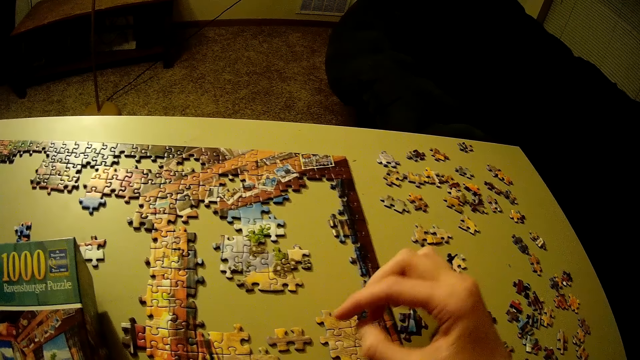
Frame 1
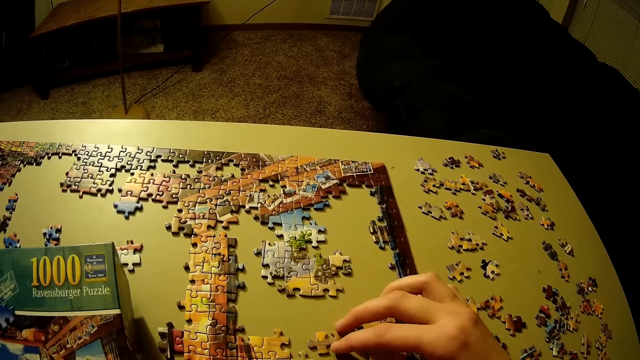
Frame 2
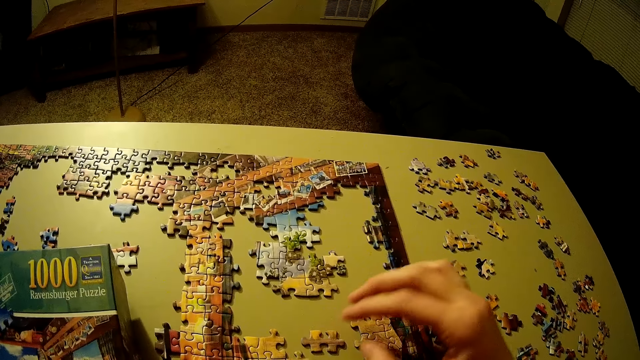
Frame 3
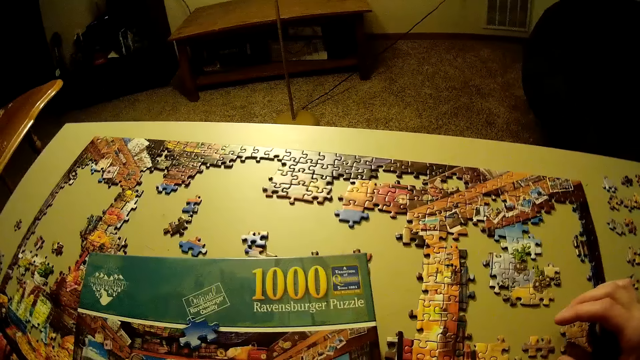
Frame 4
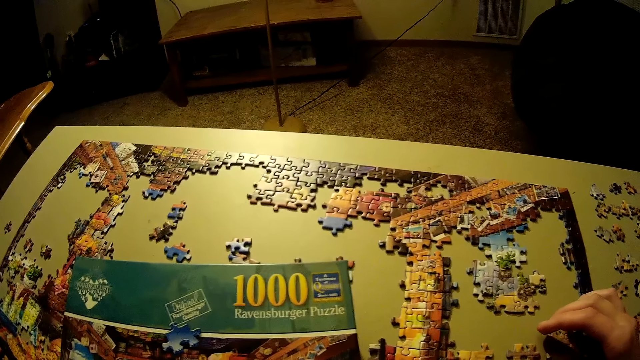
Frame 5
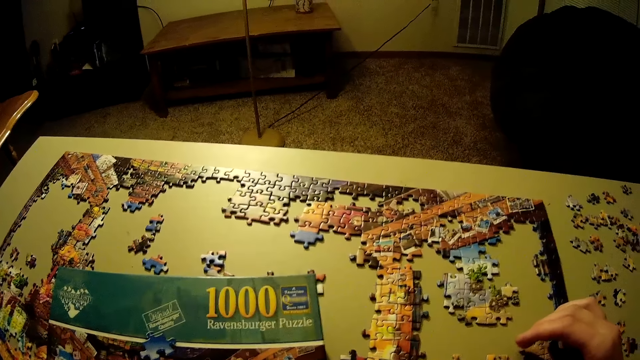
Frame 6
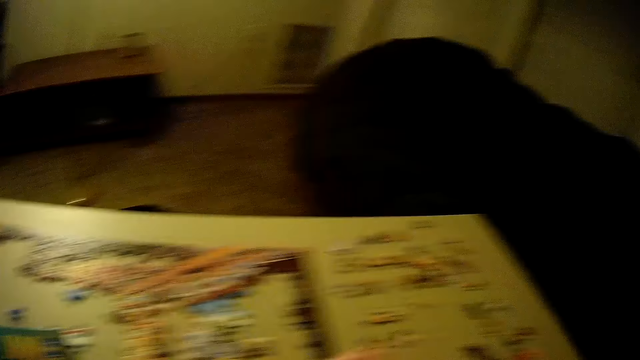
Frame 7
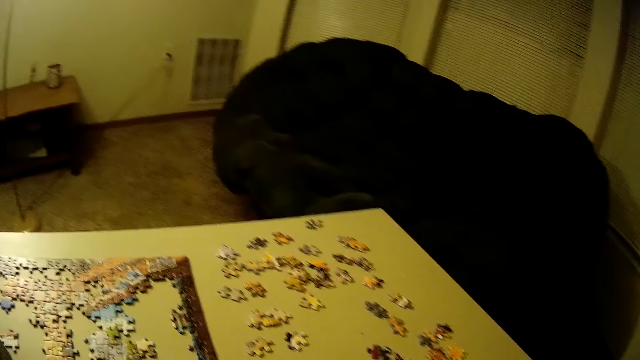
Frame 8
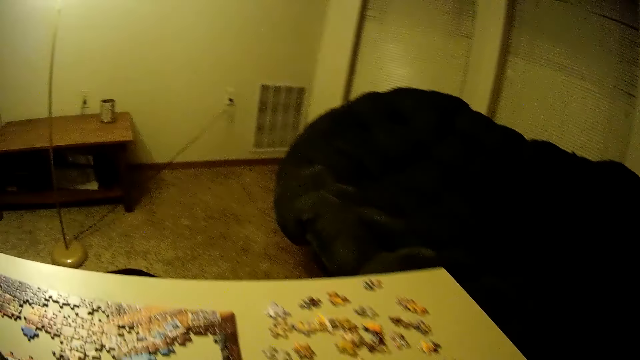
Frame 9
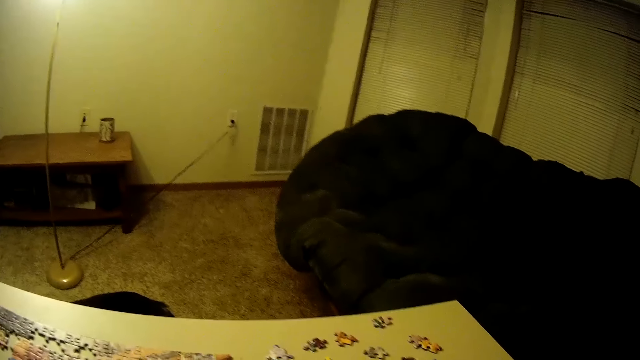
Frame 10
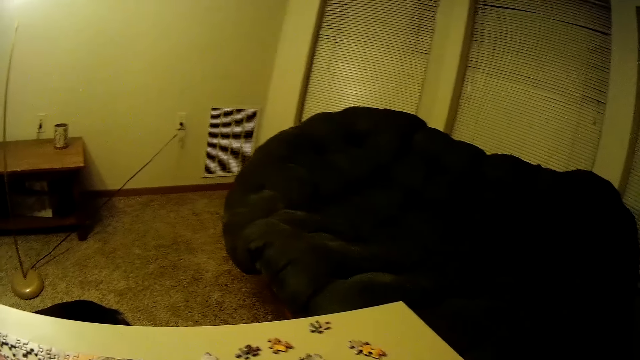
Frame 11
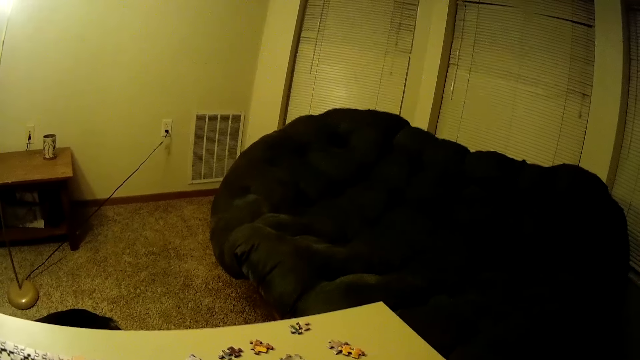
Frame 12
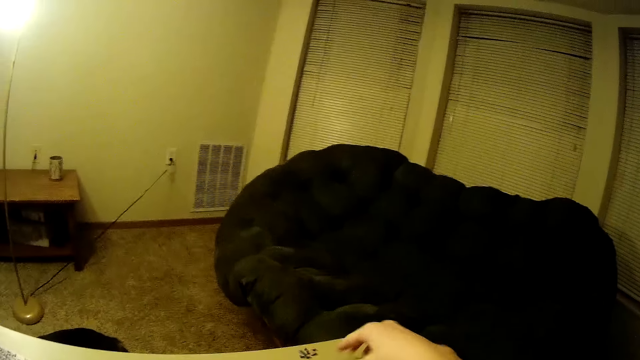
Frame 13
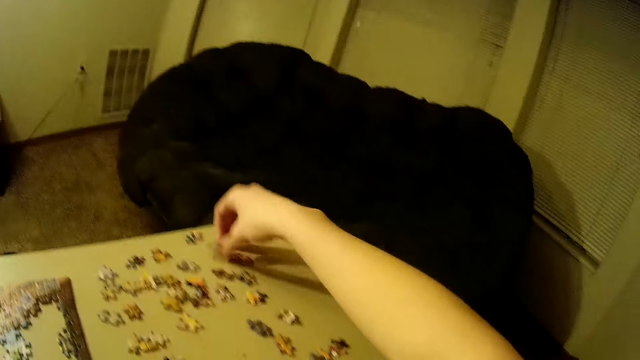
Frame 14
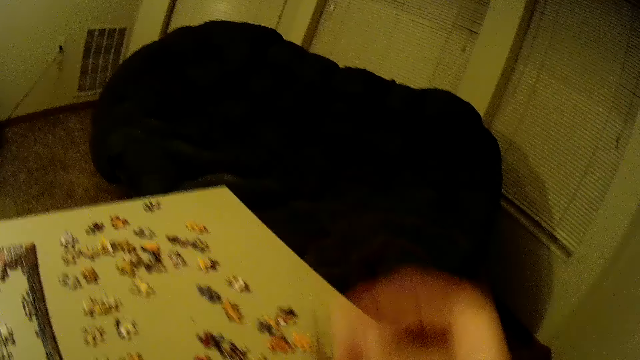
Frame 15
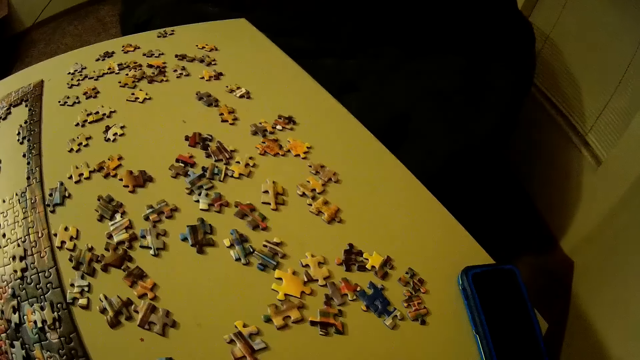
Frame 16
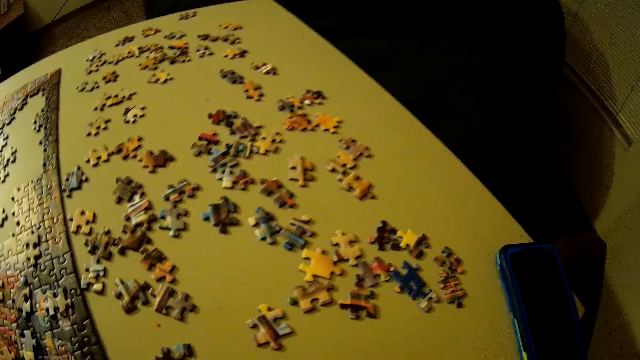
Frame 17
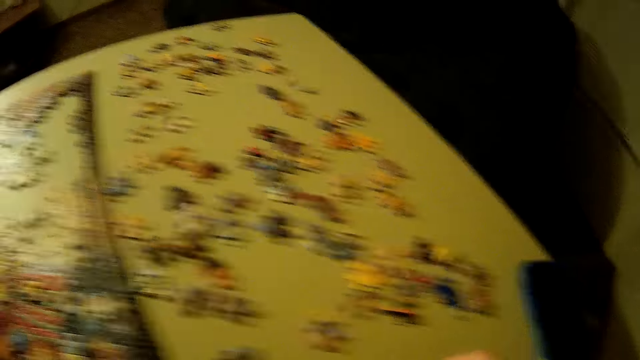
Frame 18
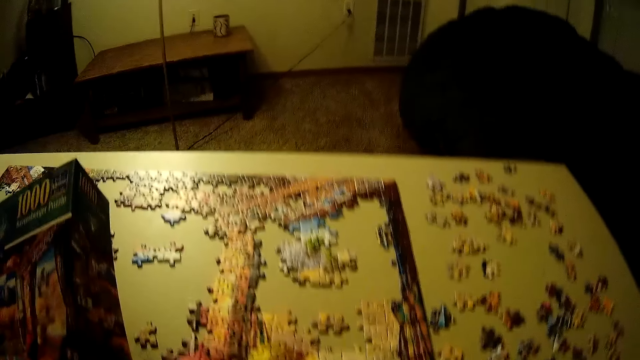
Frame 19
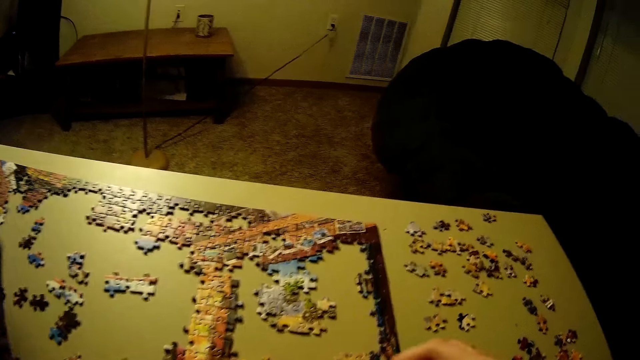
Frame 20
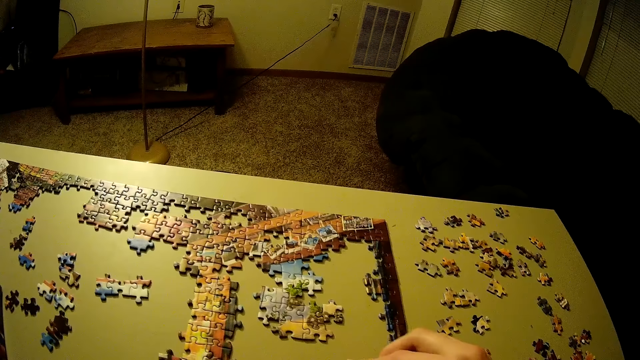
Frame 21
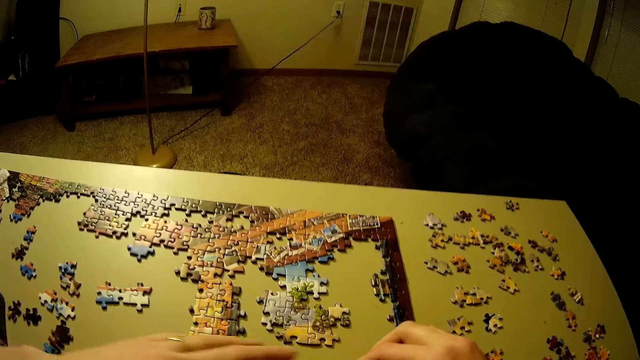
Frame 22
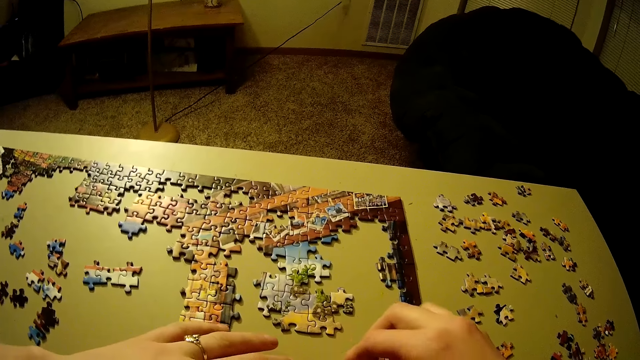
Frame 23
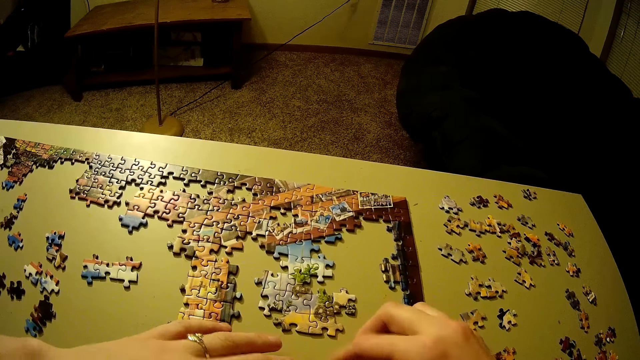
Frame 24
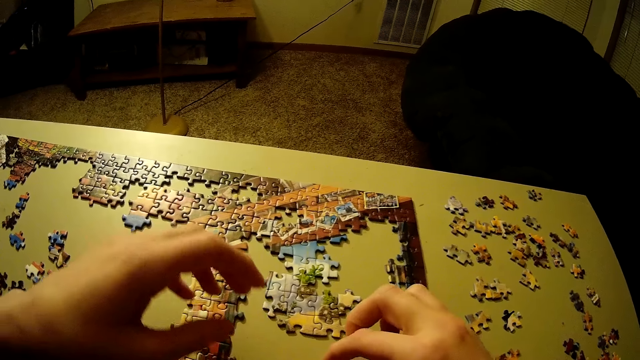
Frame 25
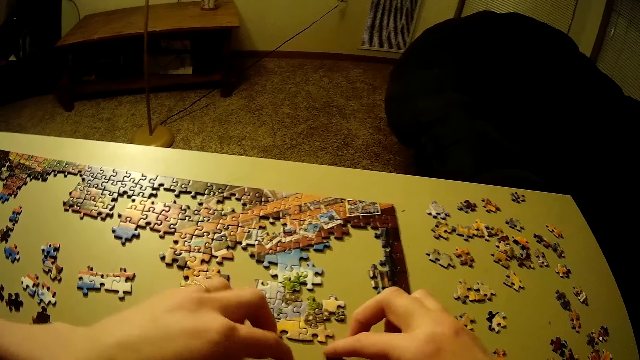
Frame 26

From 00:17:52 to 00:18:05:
The camera wearer moves a jigsaw puzzle piece. They look around the table. They pick up another piece of the puzzle on the right side of the table. They drop the box of the puzzle on the table. They join the piece of the puzzle together with the other pieces on the table.

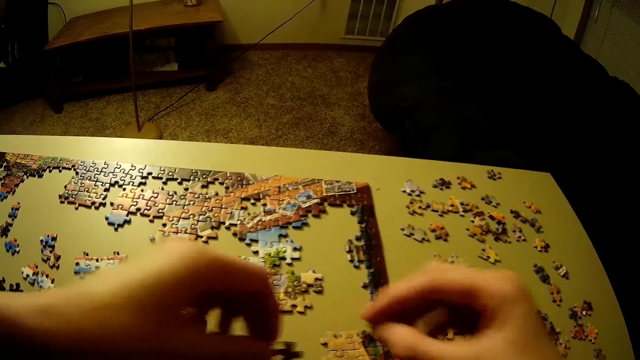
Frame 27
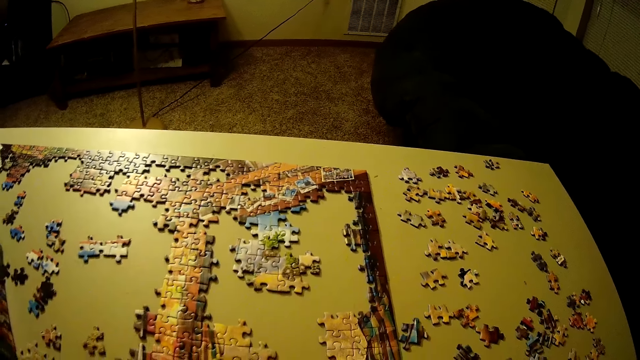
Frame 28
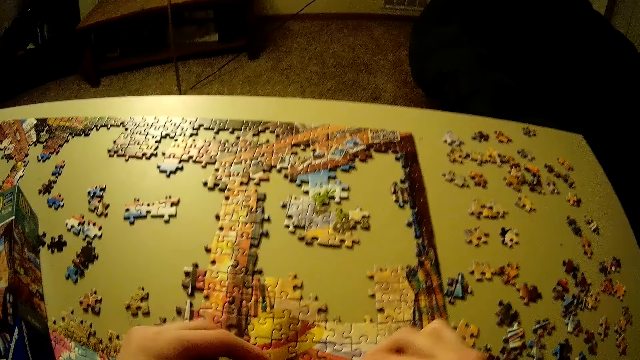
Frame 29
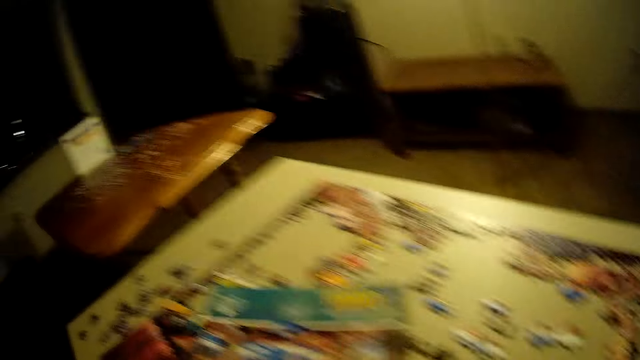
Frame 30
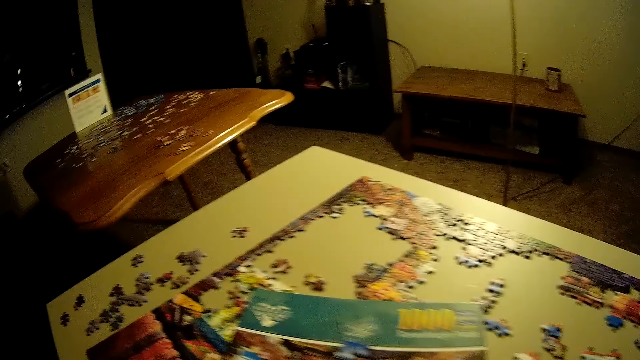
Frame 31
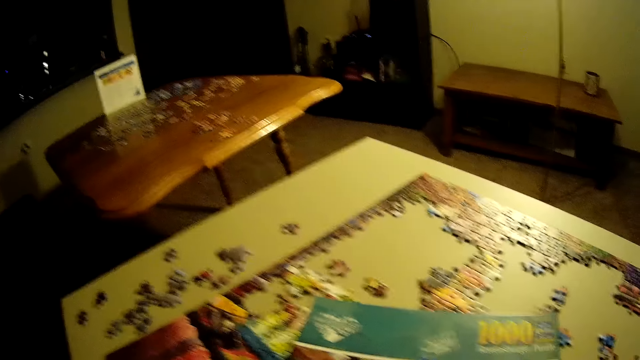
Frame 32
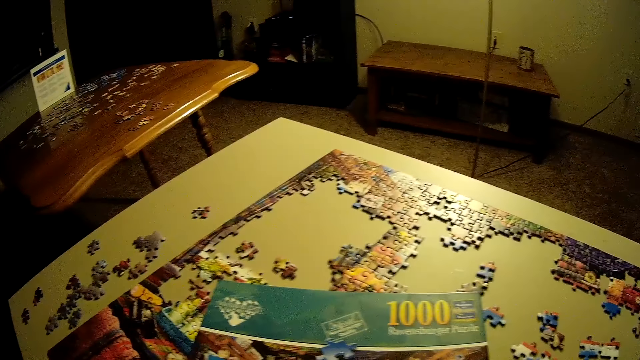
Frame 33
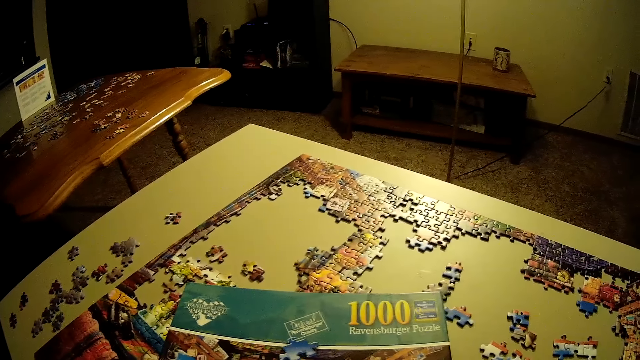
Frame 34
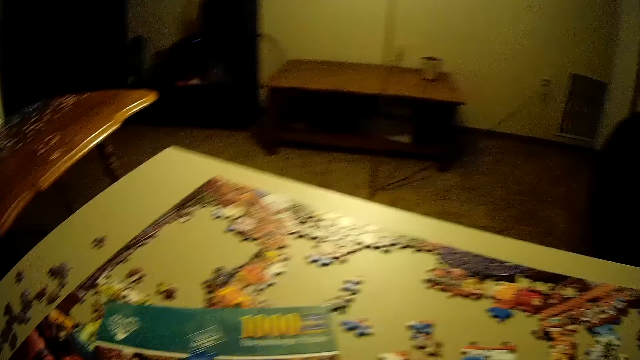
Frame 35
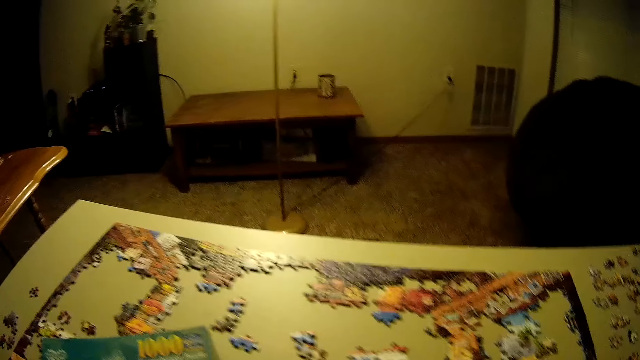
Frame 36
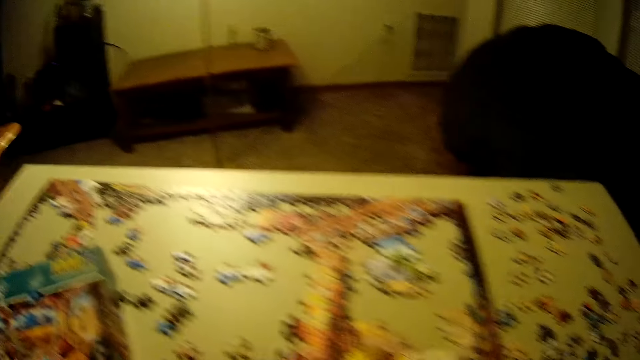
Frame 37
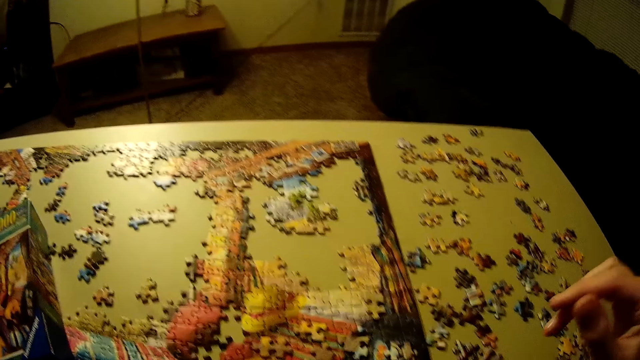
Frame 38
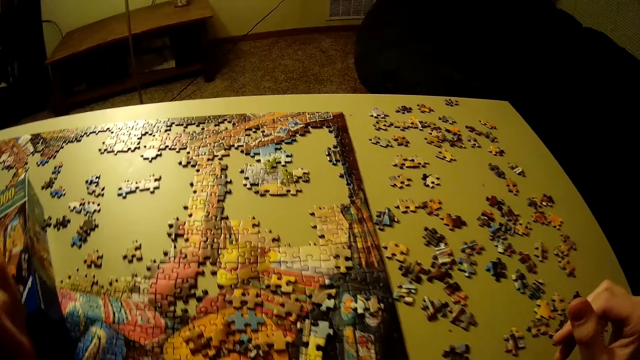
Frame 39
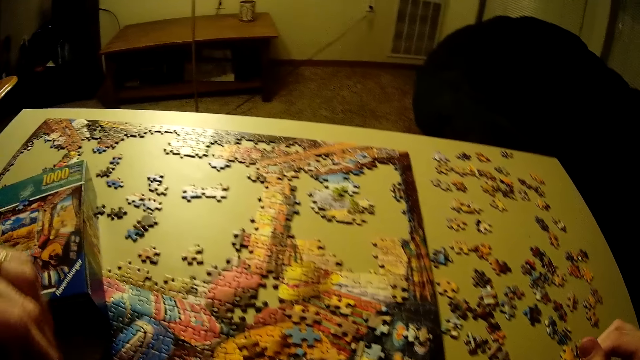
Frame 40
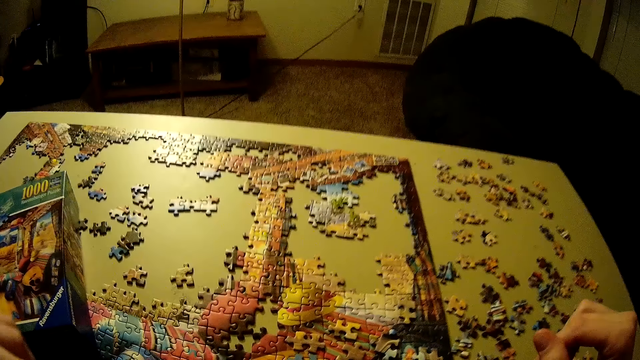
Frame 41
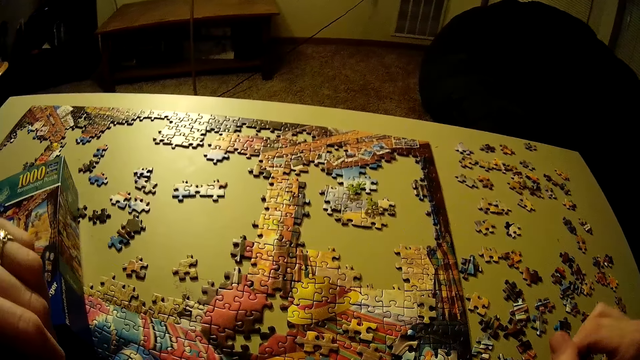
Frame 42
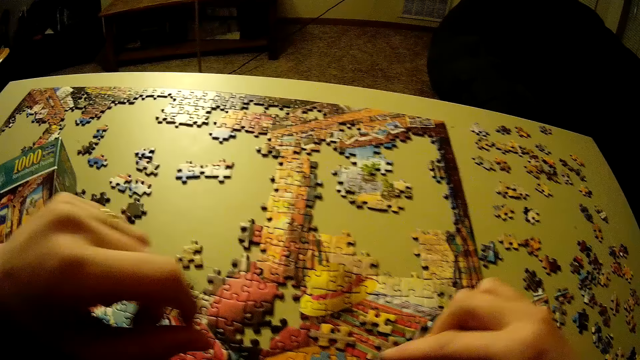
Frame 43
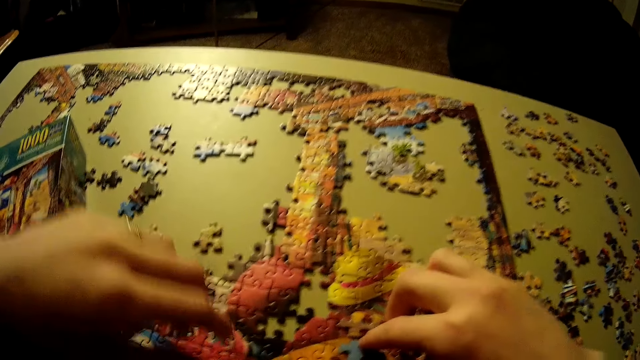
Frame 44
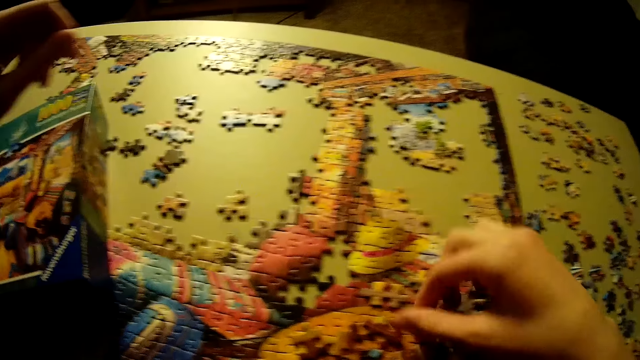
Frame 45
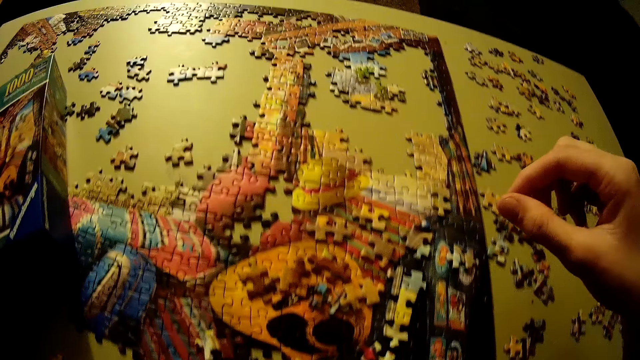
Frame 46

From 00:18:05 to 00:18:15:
The camera wearer picks up a jigsaw puzzle piece. They remove the pieces of the puzzle on the table. They look at the box of the puzzle on the table. They move the pieces of the puzzle on the table.
